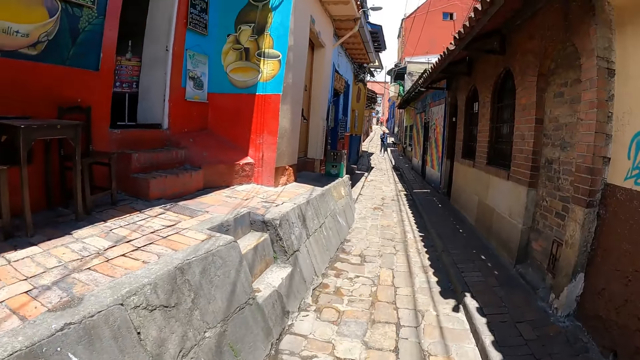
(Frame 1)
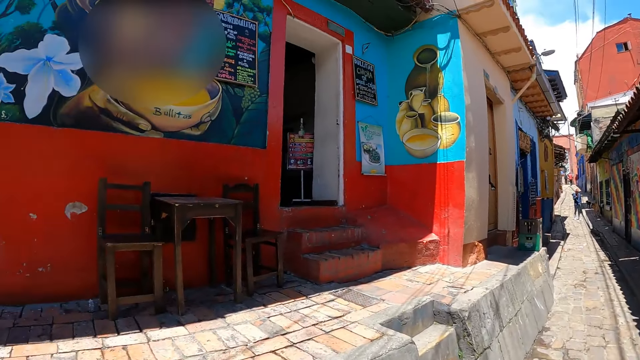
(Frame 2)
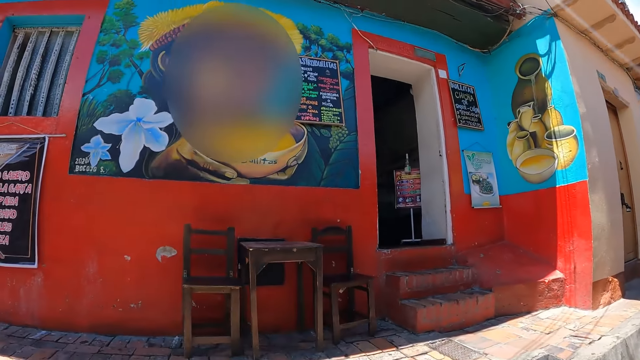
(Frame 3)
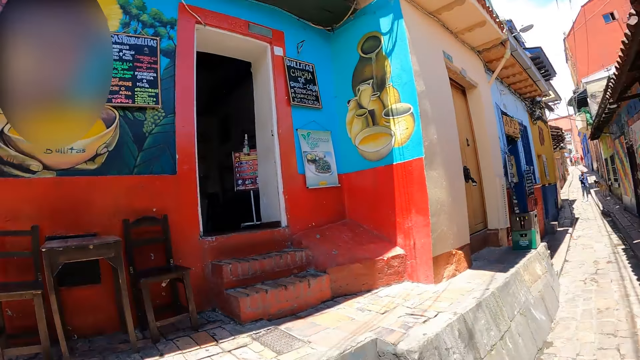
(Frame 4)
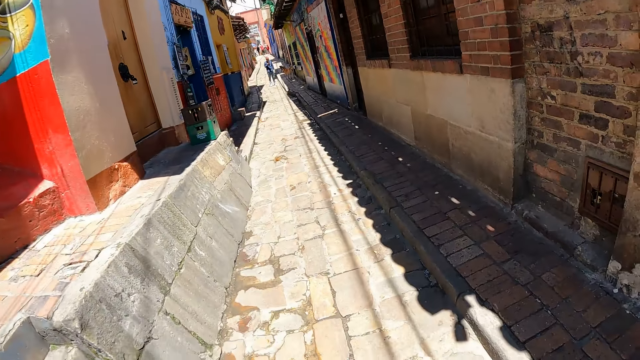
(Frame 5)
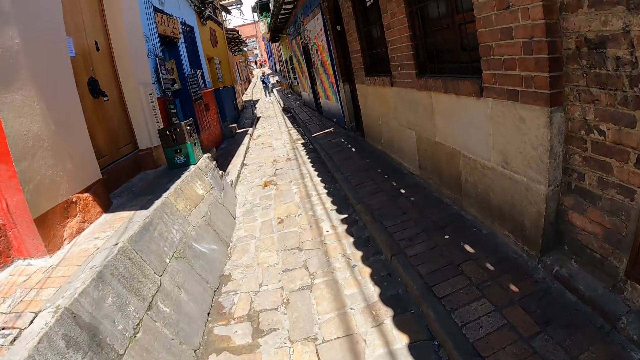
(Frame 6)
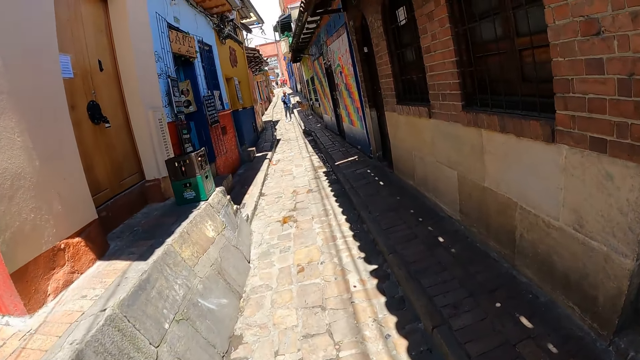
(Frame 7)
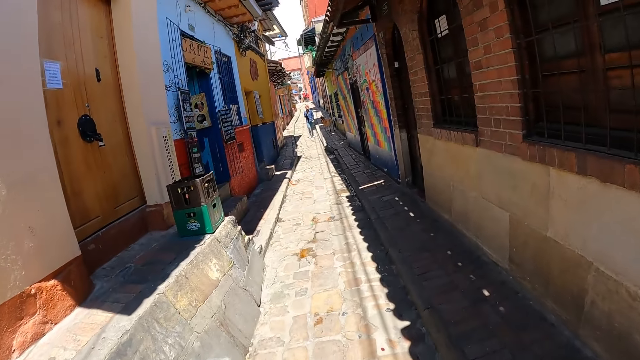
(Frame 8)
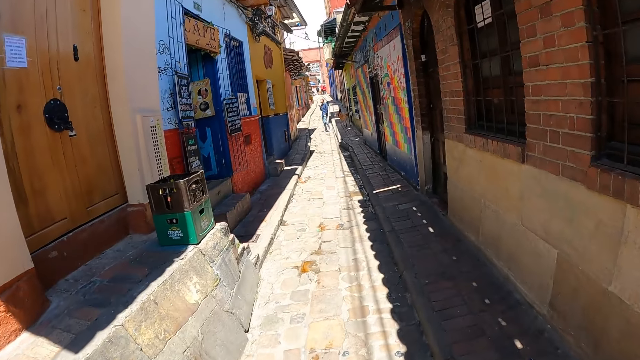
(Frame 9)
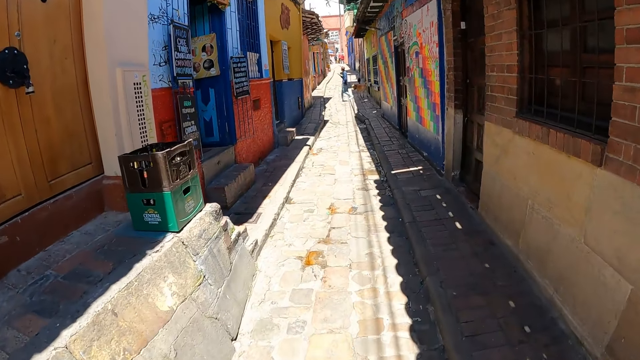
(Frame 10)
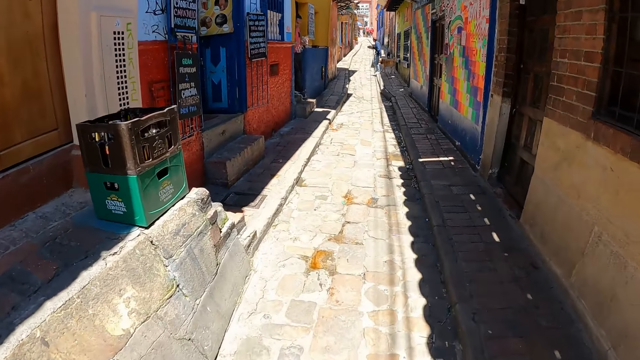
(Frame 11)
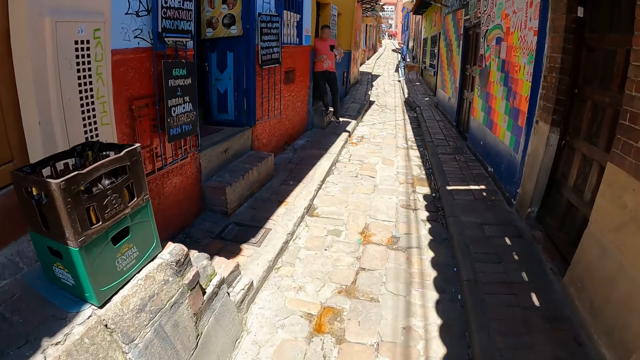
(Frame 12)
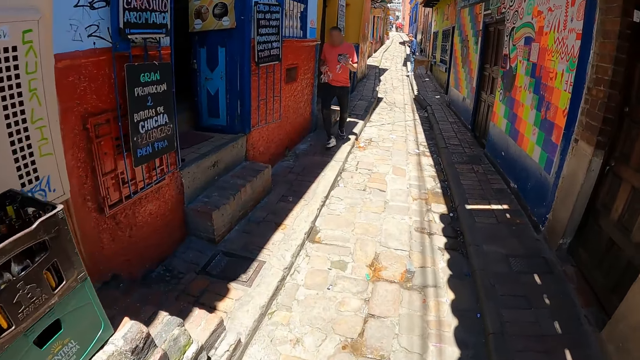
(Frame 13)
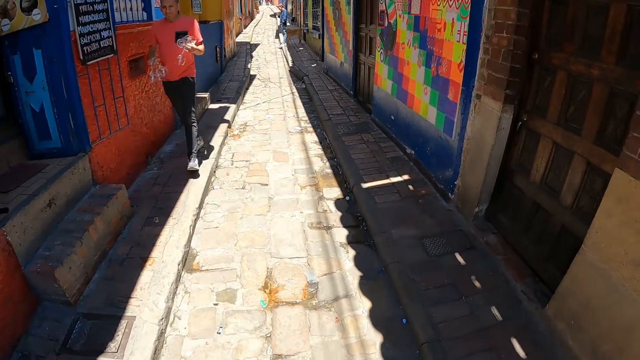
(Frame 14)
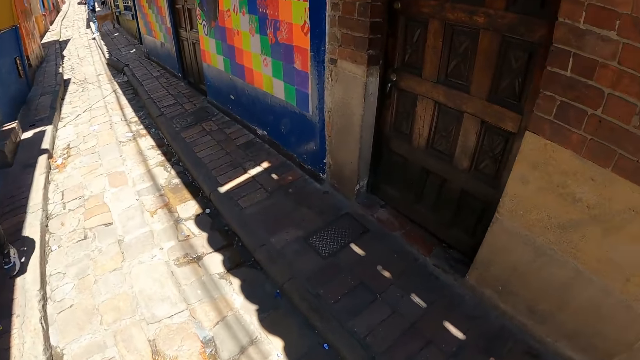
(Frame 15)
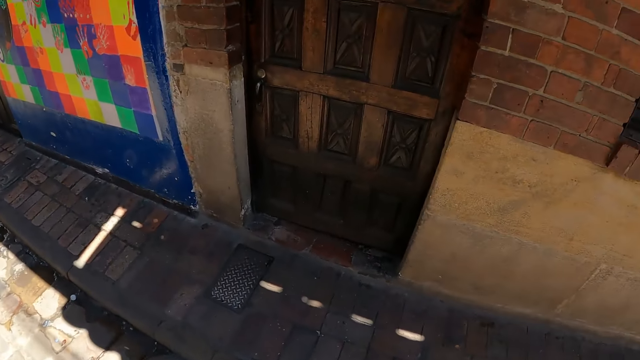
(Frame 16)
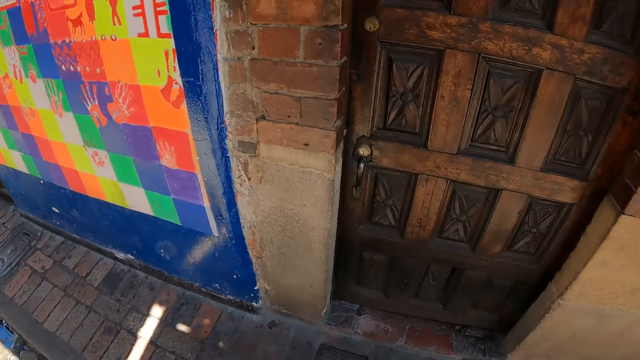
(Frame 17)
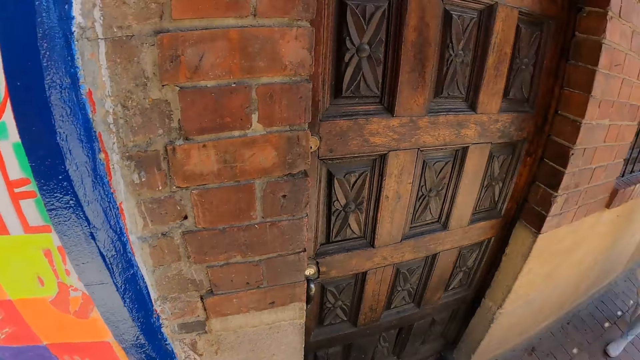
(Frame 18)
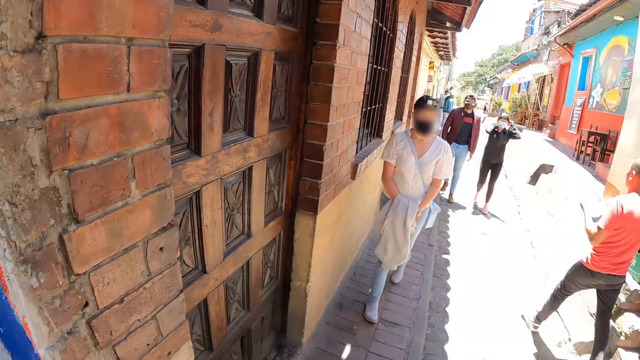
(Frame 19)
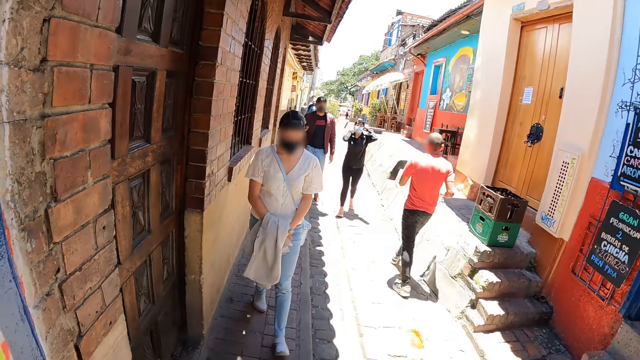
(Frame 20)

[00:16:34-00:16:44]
The camera wearer looks left. They look forward. They look right. They turn around.

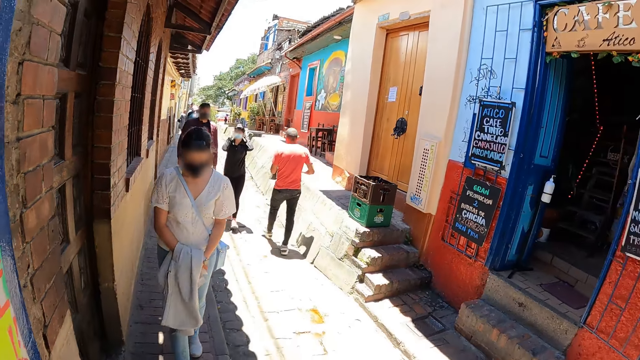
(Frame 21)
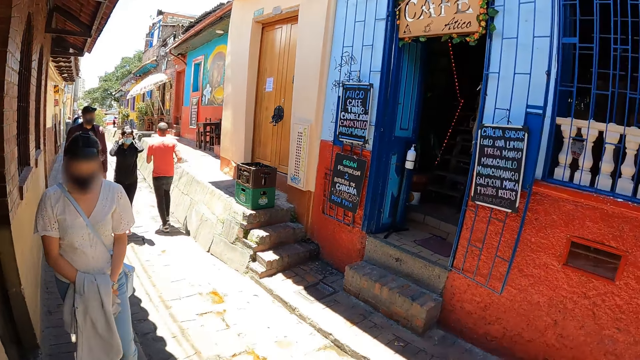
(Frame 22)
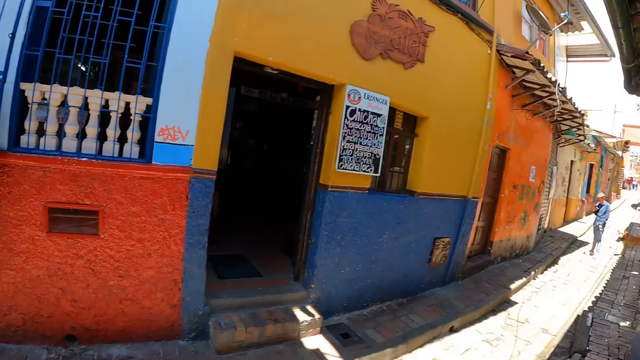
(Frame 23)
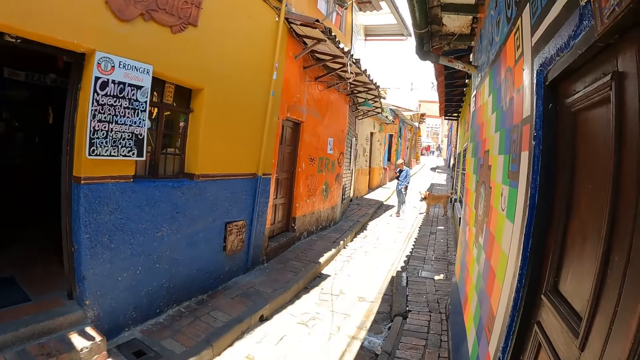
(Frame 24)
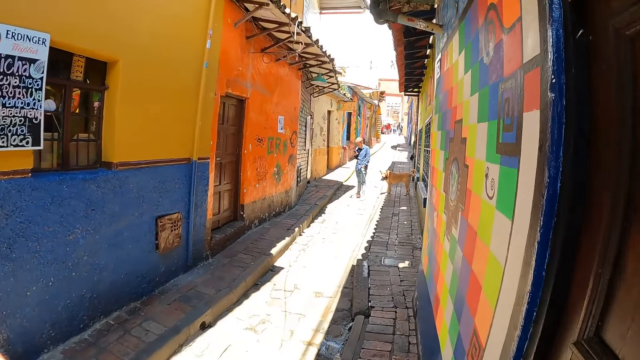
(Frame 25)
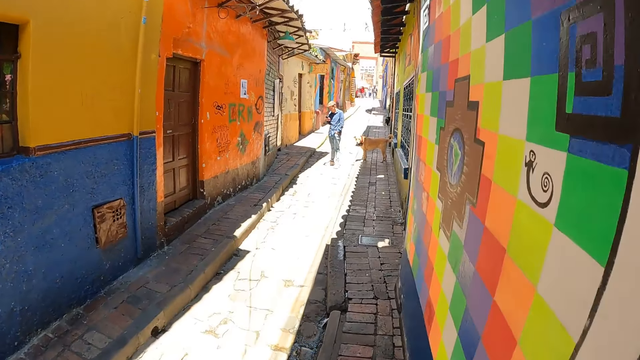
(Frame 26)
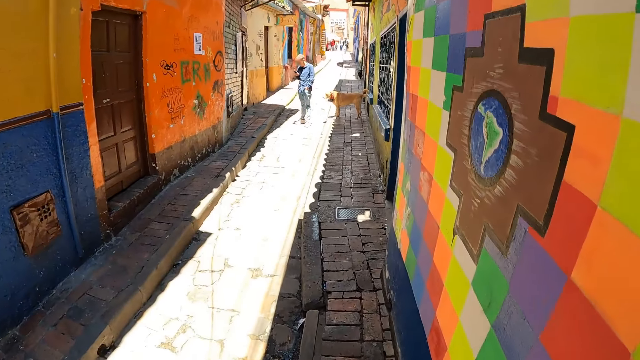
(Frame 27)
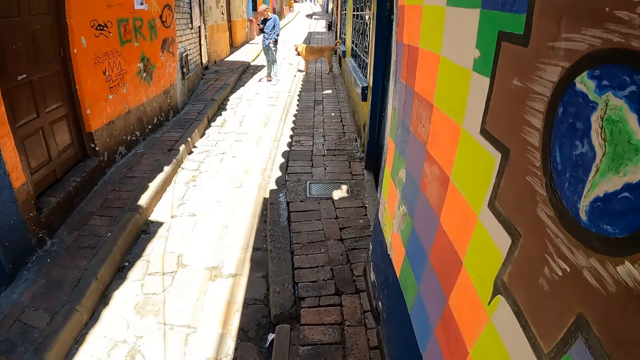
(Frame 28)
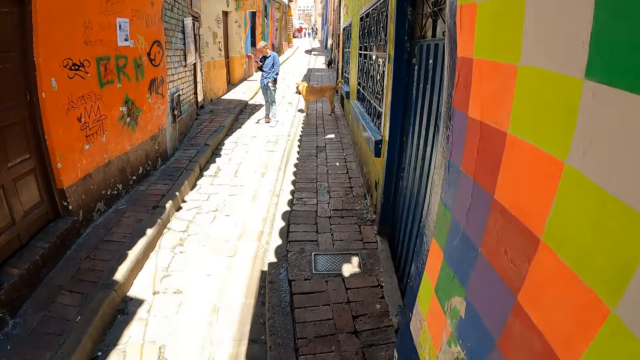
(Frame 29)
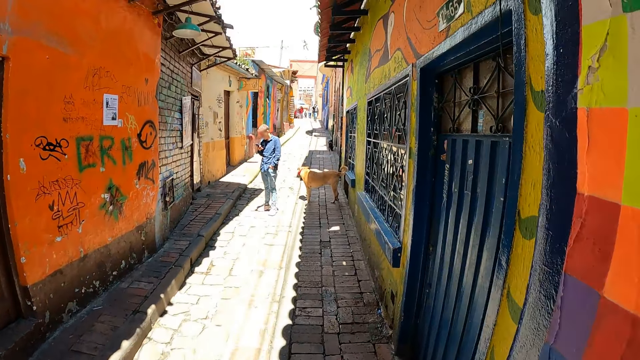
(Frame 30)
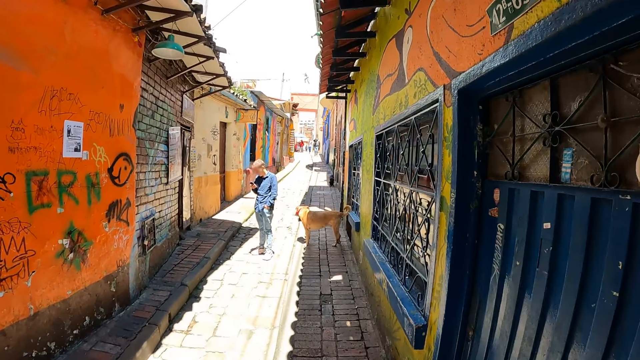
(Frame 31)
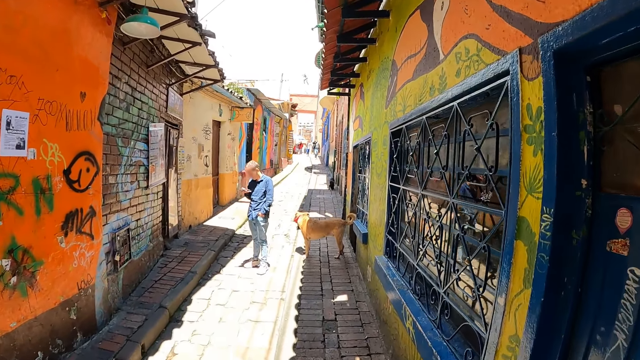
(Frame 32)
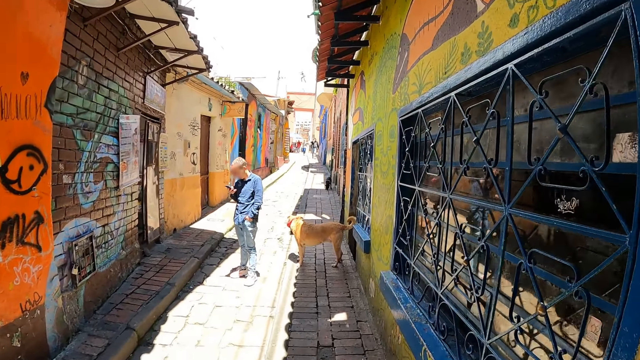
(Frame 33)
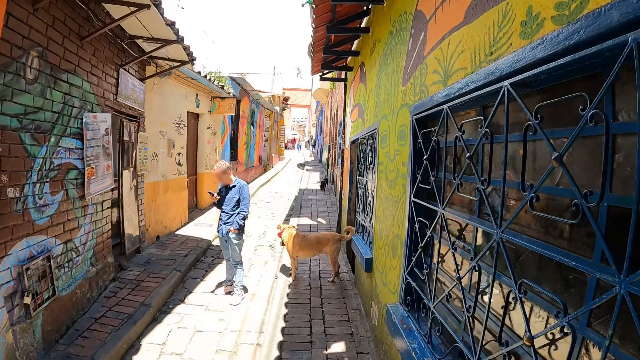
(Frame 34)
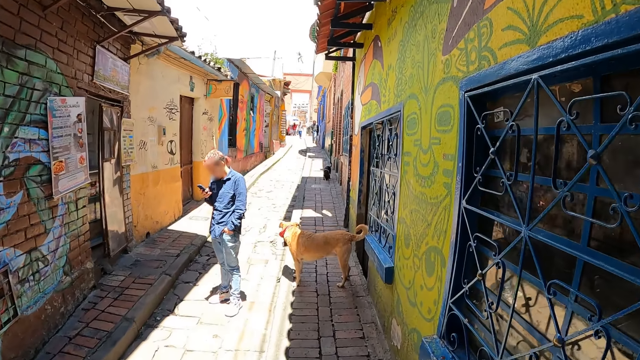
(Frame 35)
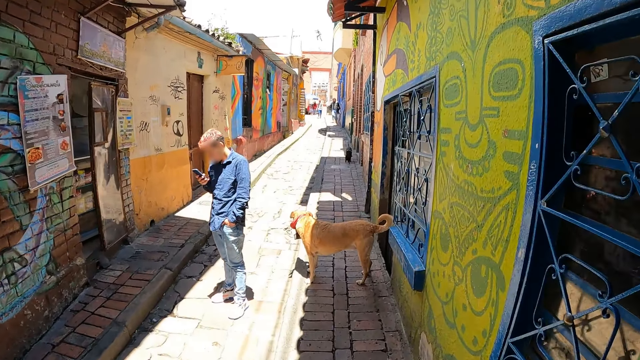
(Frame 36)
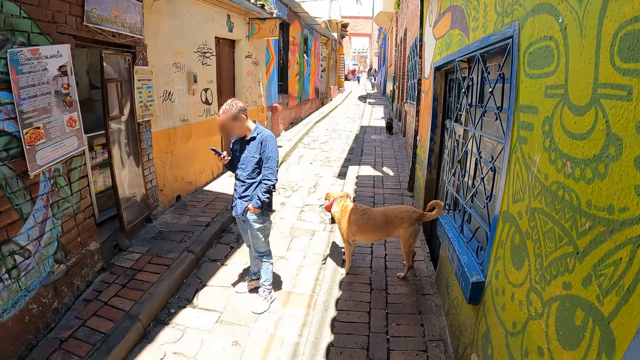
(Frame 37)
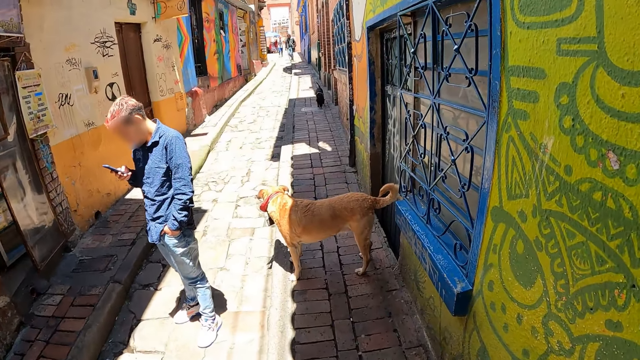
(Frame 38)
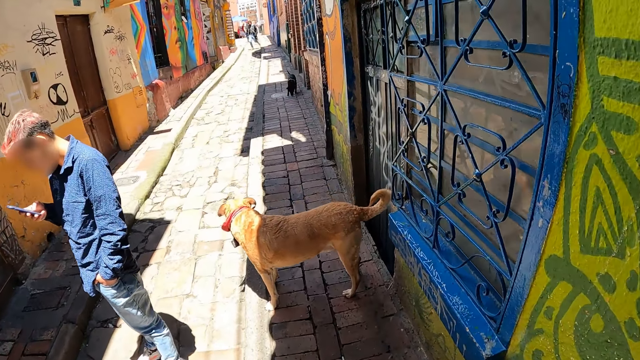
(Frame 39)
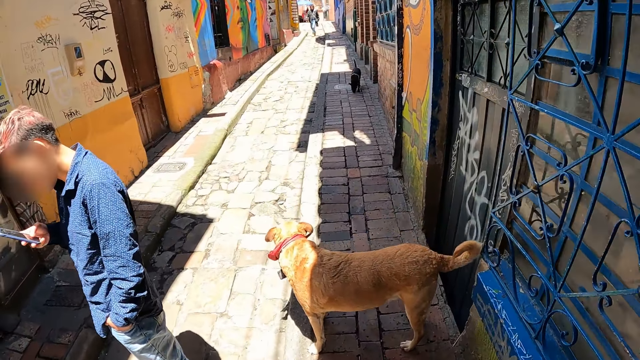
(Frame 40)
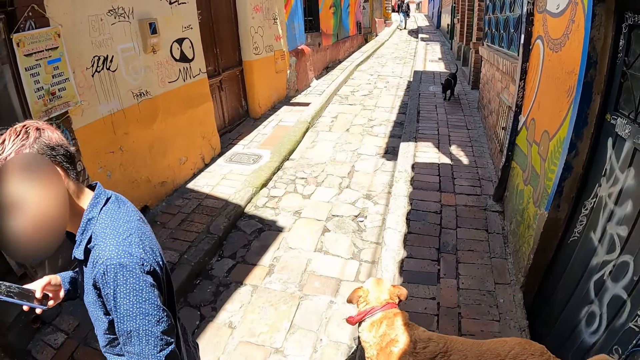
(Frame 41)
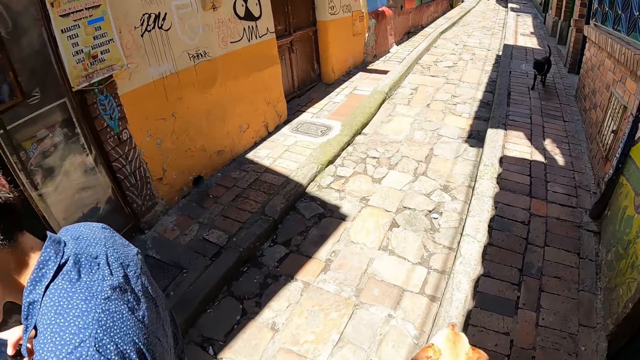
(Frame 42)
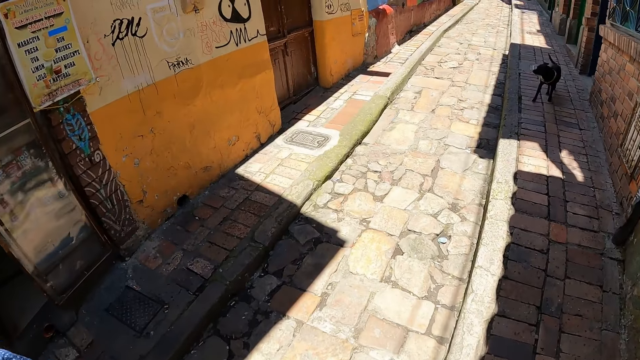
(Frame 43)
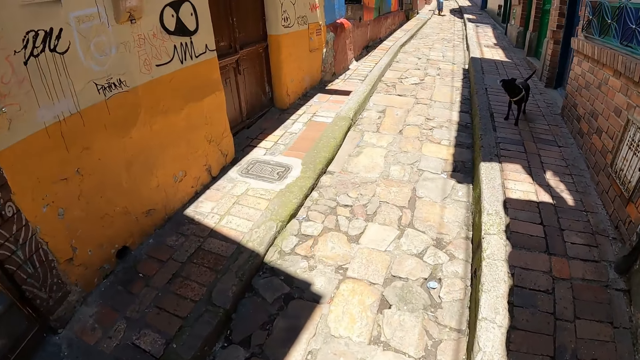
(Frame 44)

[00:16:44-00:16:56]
The camera wearer looks around. They look forward. They walk forward. They look left.
